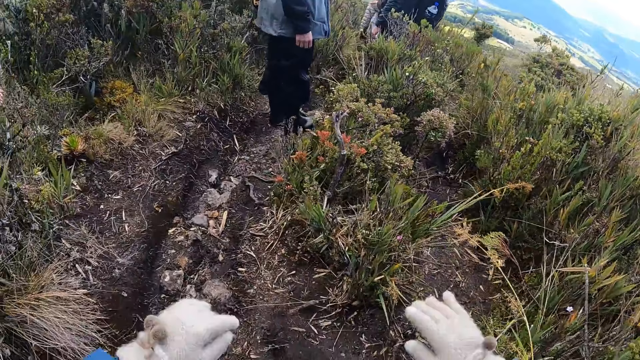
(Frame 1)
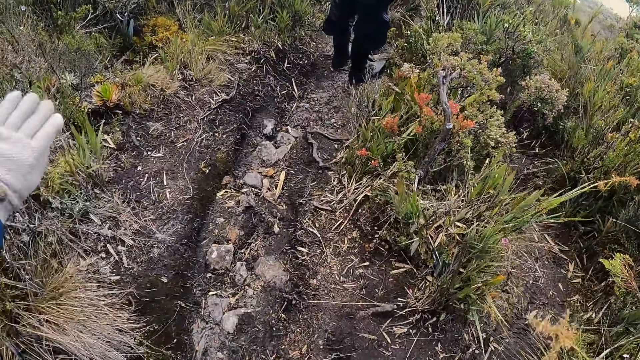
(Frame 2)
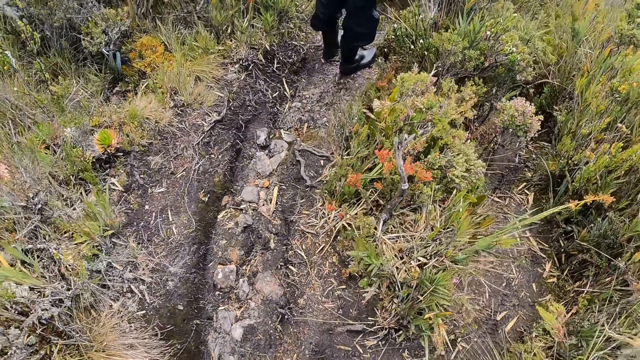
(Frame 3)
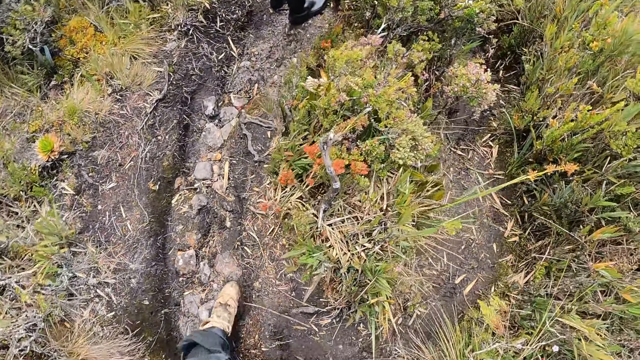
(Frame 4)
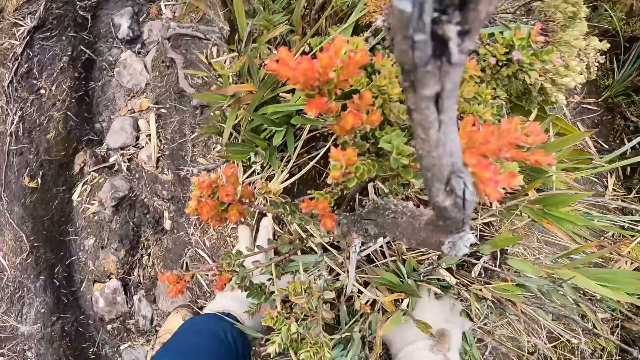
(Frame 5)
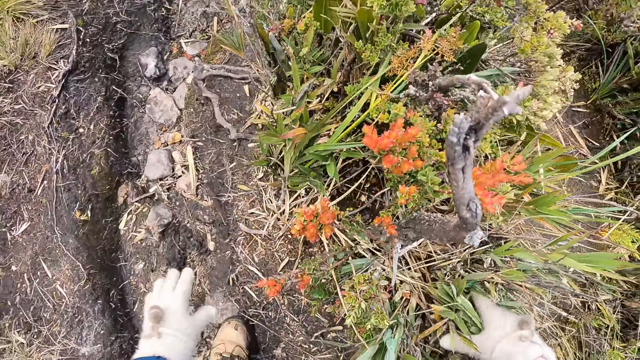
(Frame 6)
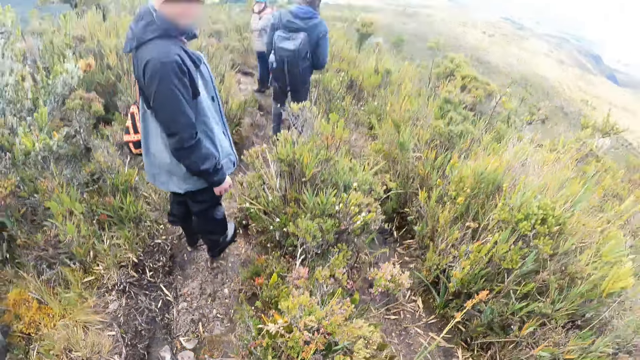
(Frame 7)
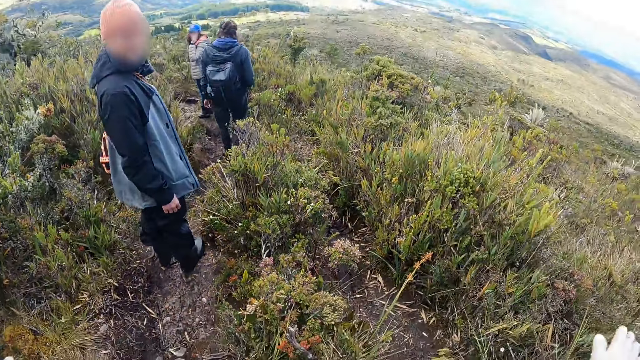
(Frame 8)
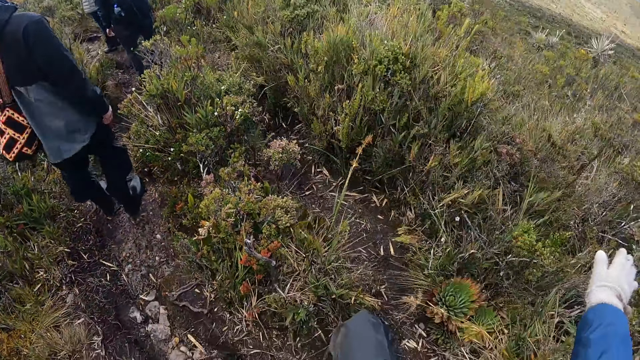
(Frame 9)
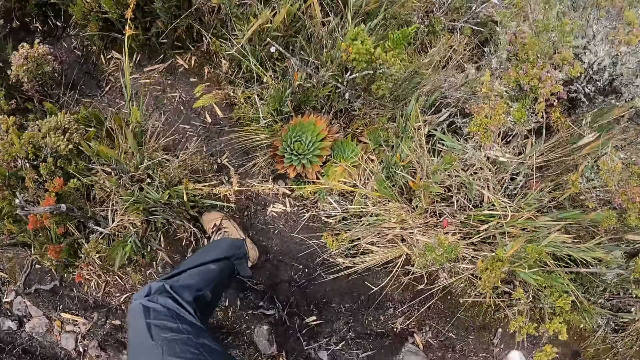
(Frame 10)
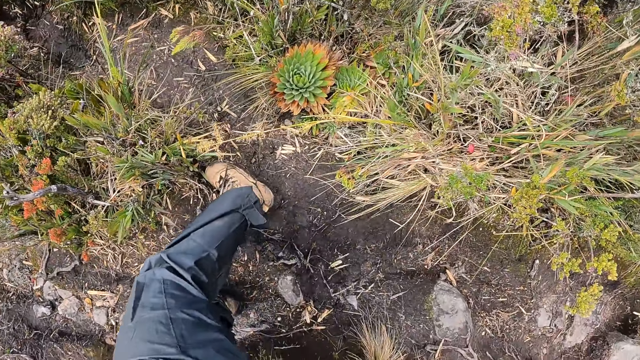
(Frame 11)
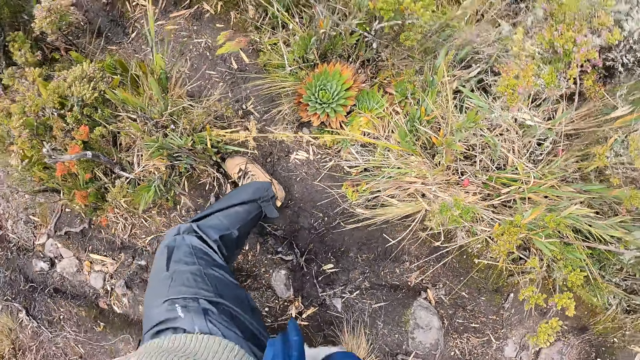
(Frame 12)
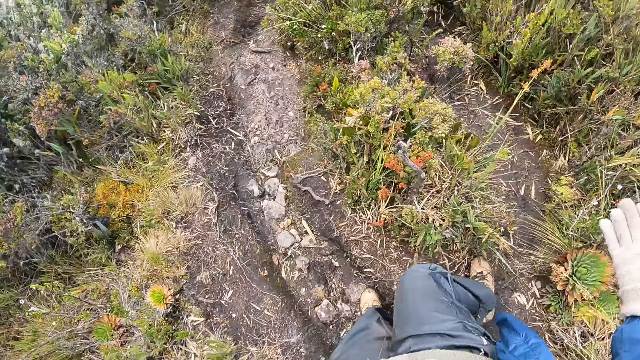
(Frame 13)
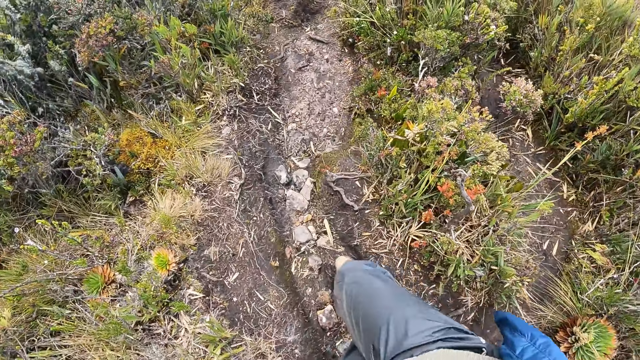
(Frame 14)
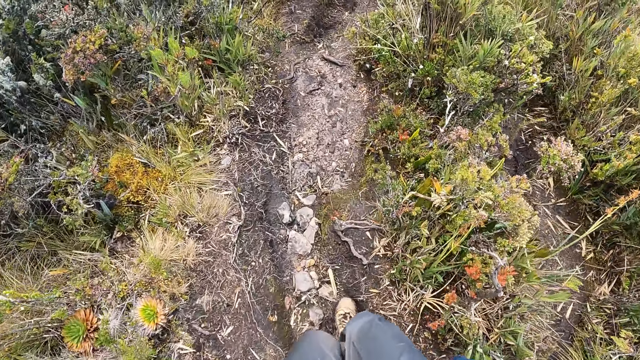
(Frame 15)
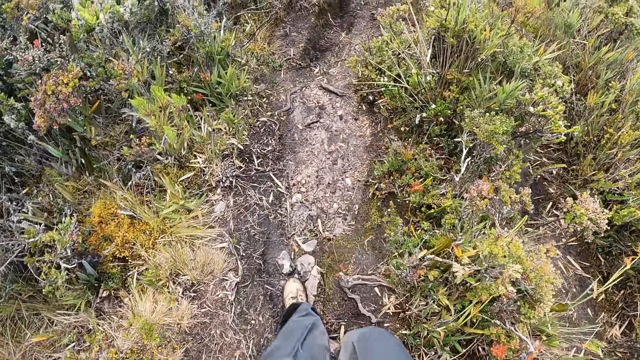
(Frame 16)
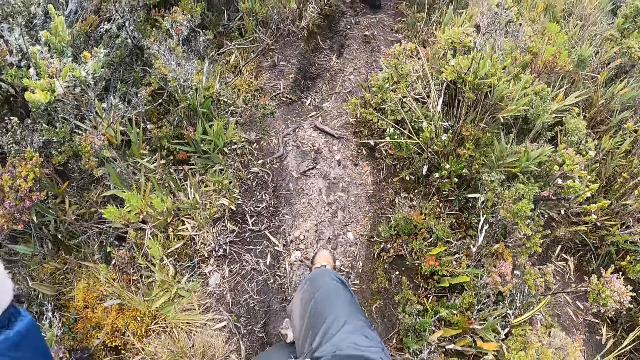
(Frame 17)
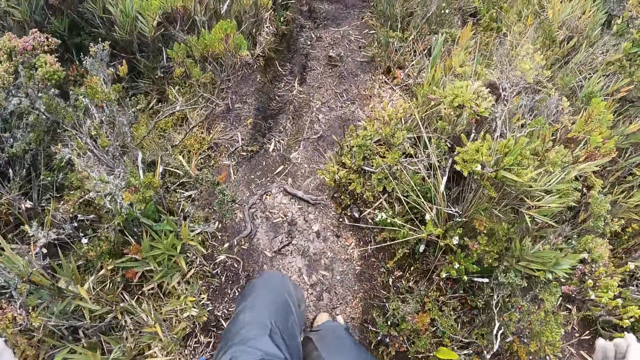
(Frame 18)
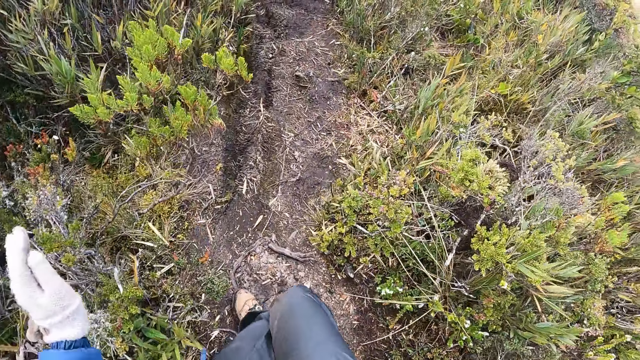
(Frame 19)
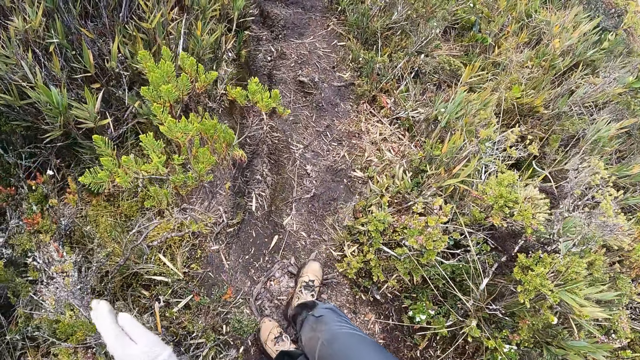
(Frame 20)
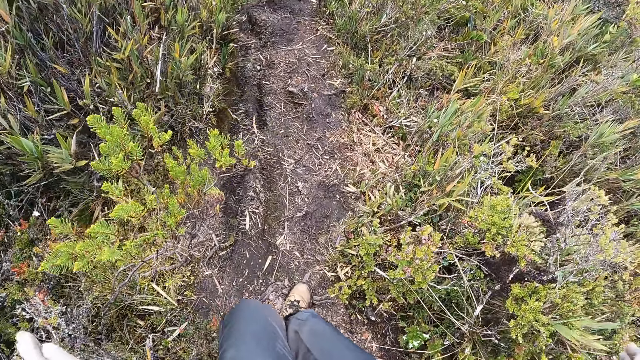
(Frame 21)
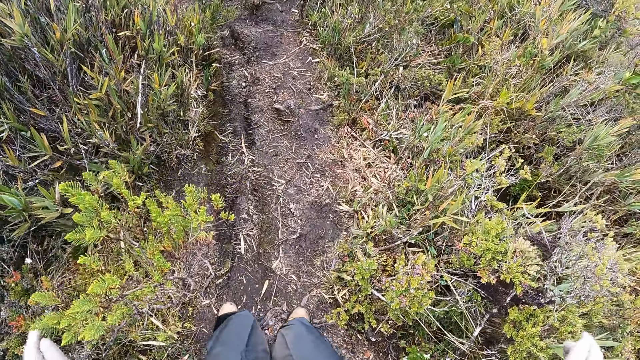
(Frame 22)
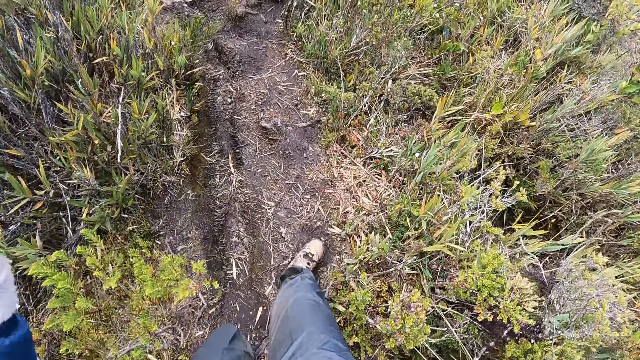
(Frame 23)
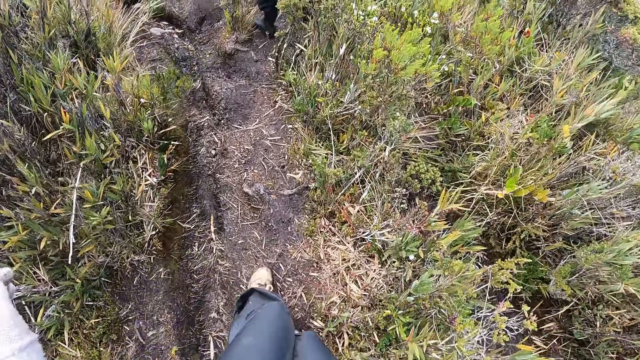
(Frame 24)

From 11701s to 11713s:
The camera wearer touches a floor with both hands. She wipes dirt from her leg with her right hand. She walks on the stepped pathway with the group of people.

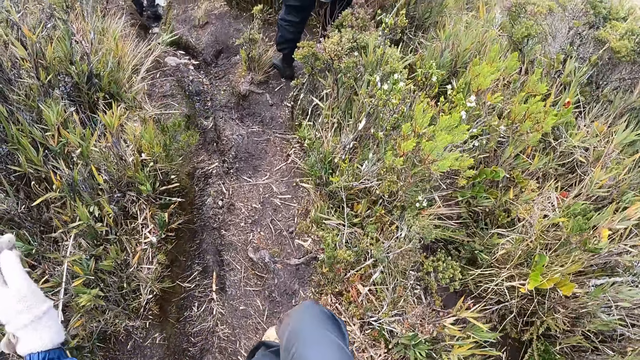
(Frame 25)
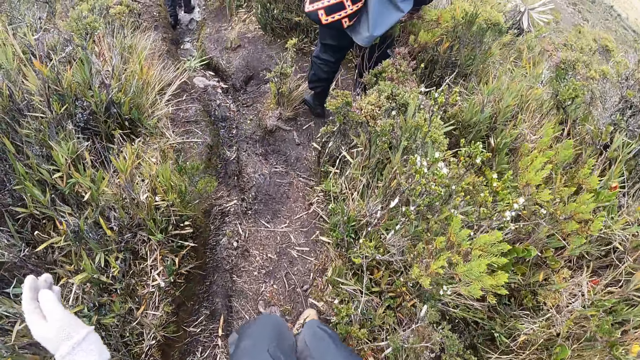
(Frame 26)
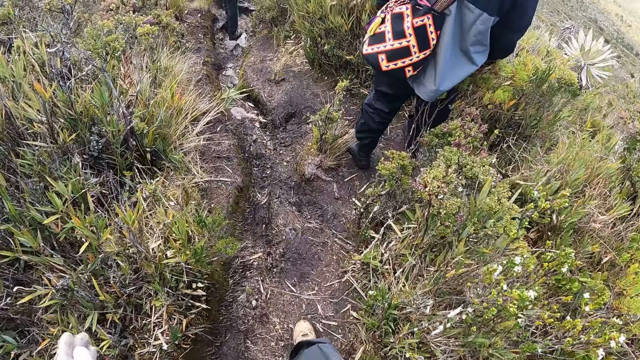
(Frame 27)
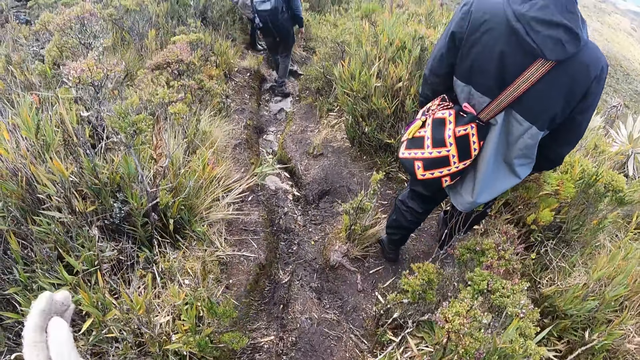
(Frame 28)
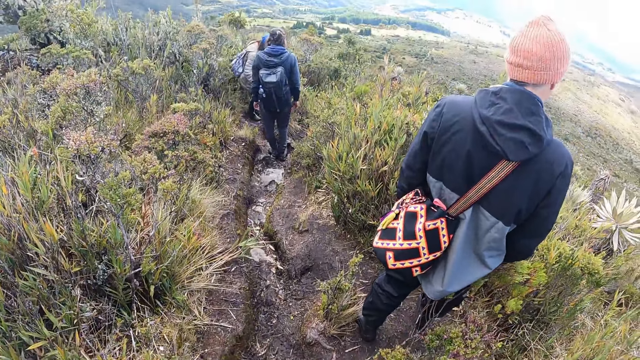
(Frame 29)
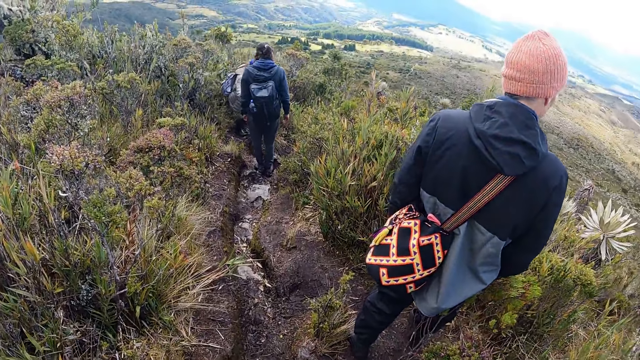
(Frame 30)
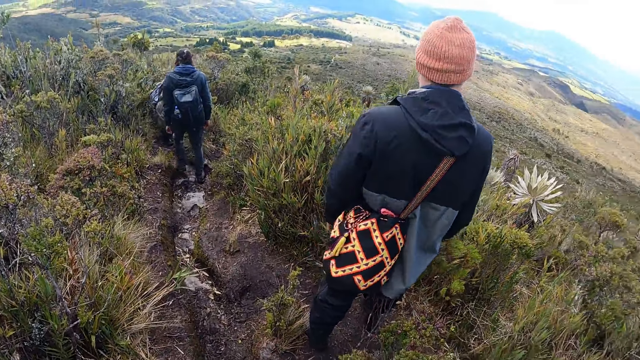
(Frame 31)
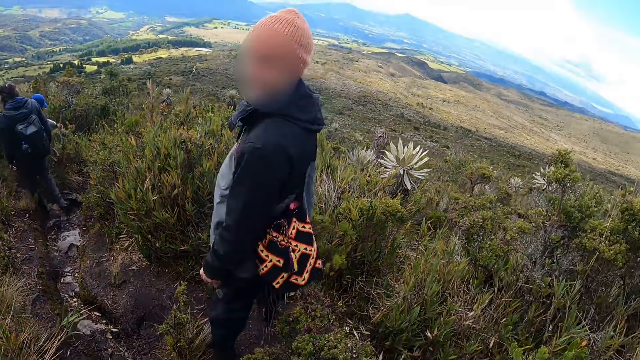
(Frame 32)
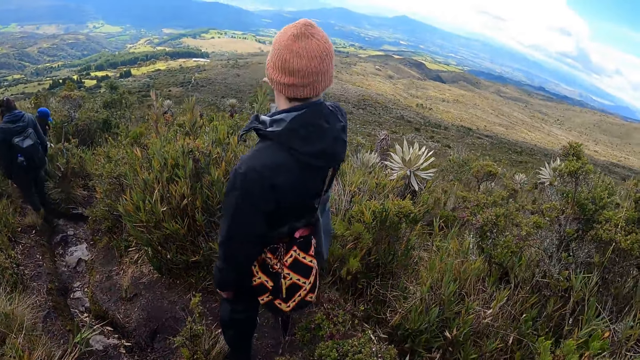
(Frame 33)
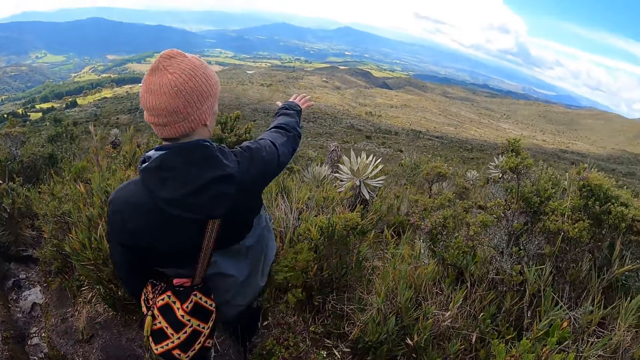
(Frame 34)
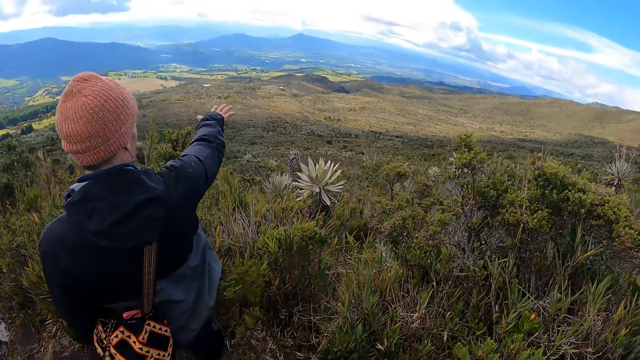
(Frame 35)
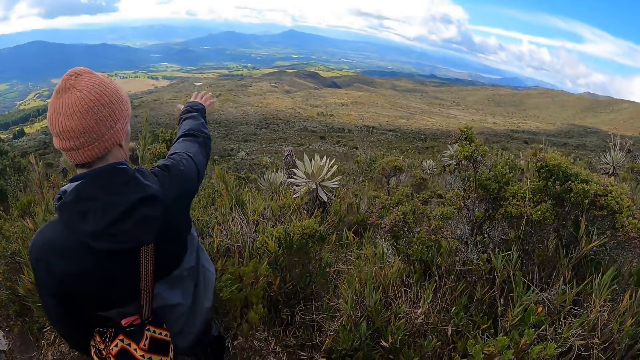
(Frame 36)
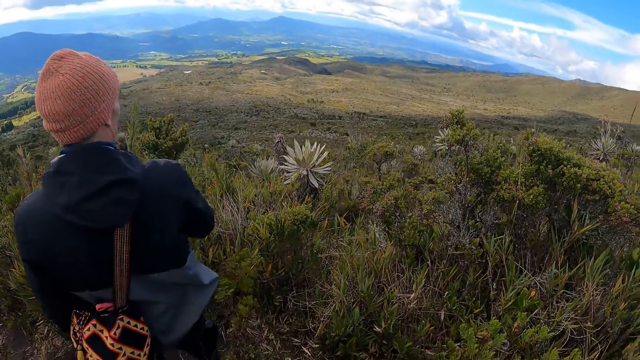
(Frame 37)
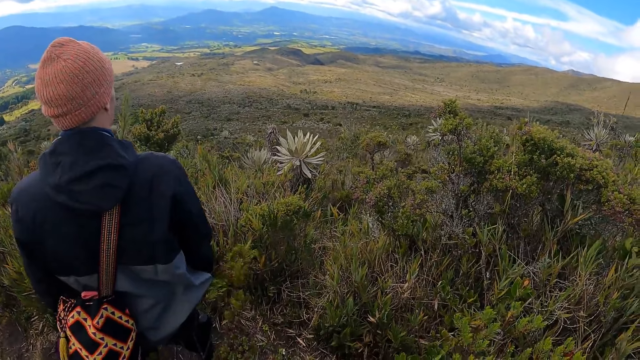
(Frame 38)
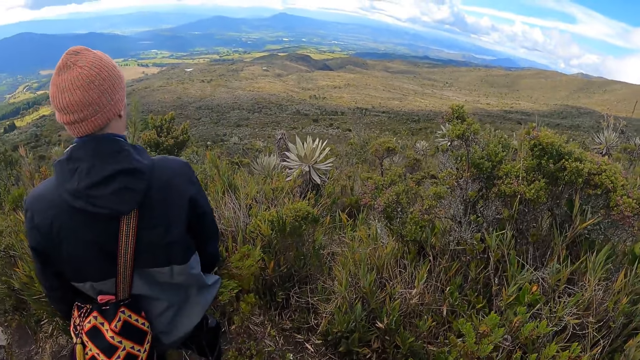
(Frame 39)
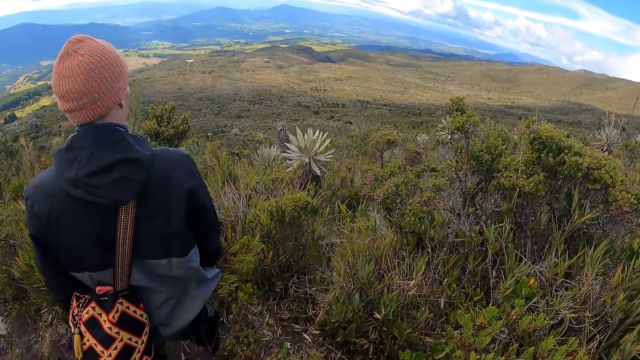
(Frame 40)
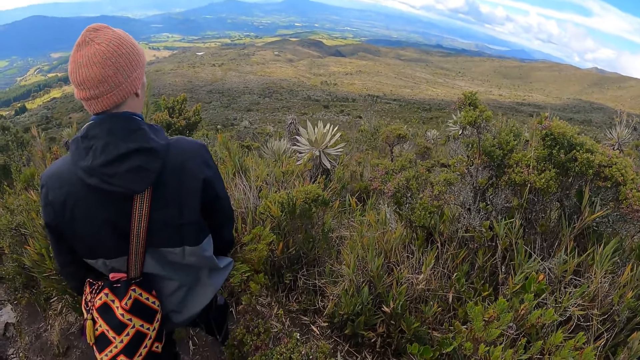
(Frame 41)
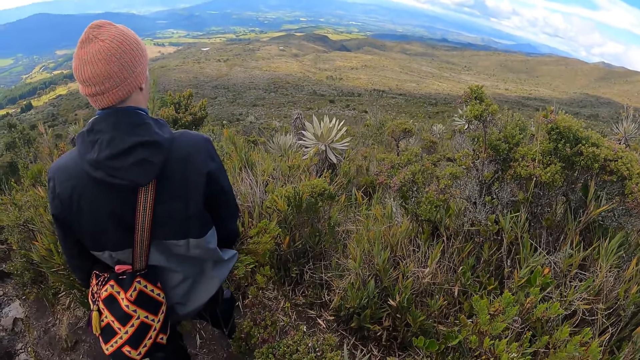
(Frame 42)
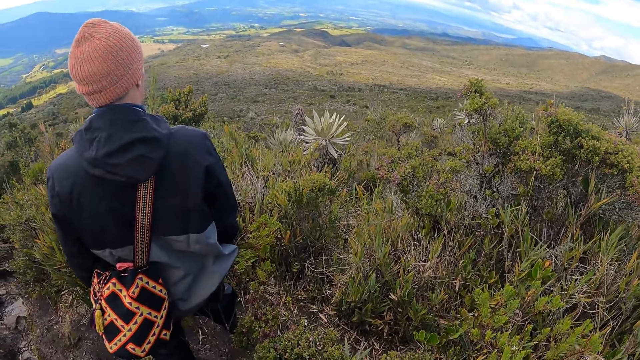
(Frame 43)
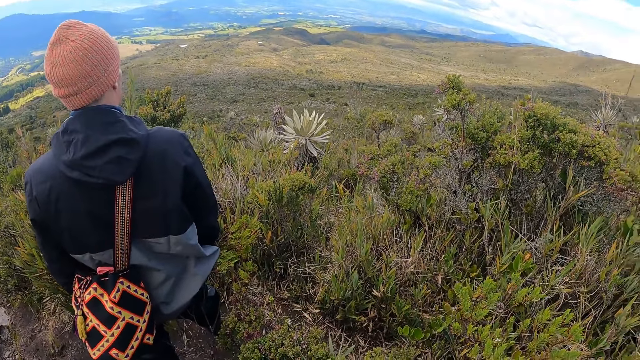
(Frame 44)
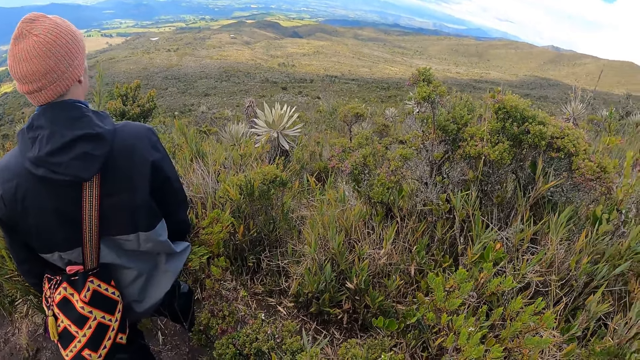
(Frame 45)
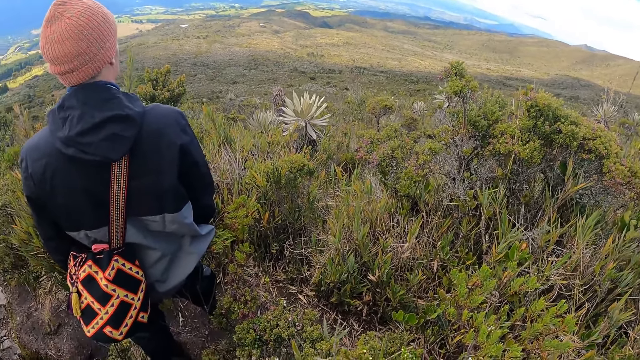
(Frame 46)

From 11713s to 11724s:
A man interacts with the camera wearer.
